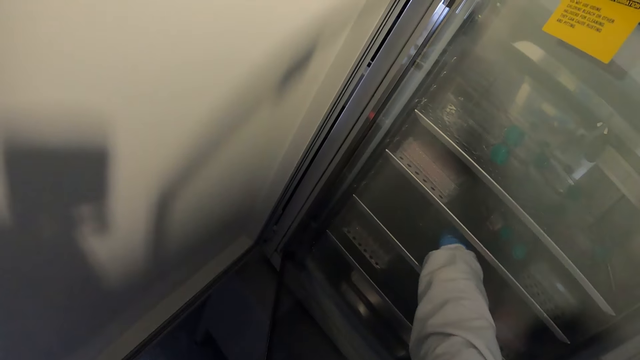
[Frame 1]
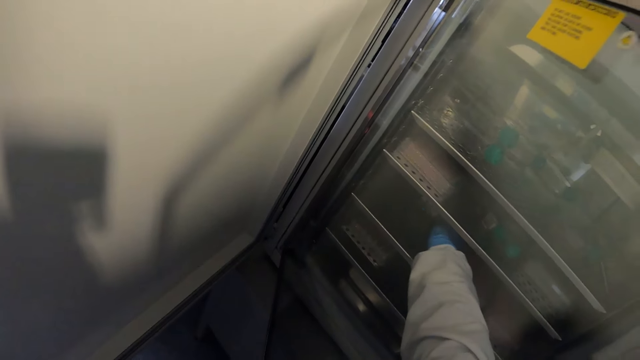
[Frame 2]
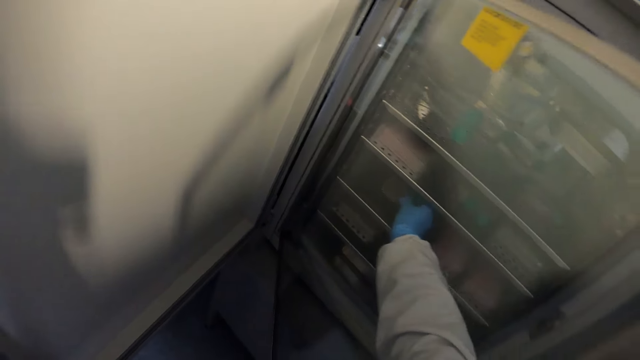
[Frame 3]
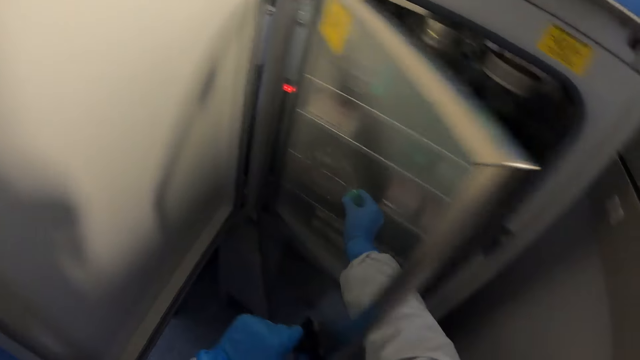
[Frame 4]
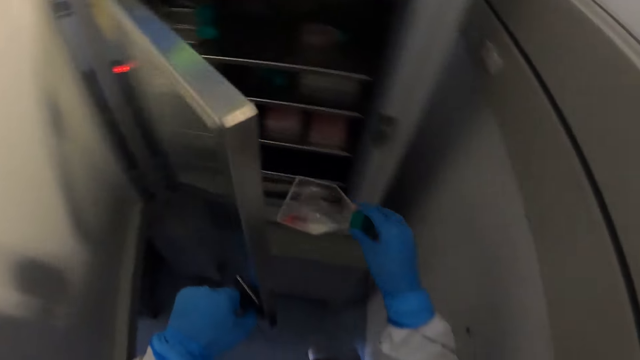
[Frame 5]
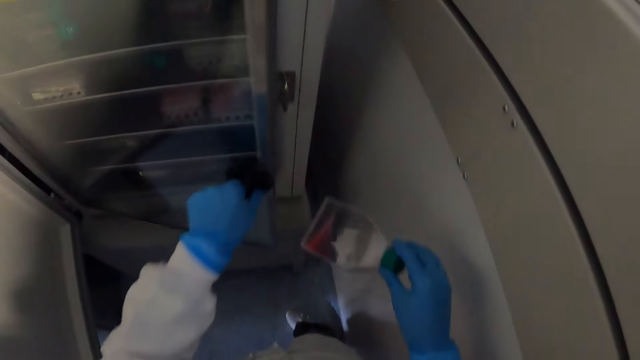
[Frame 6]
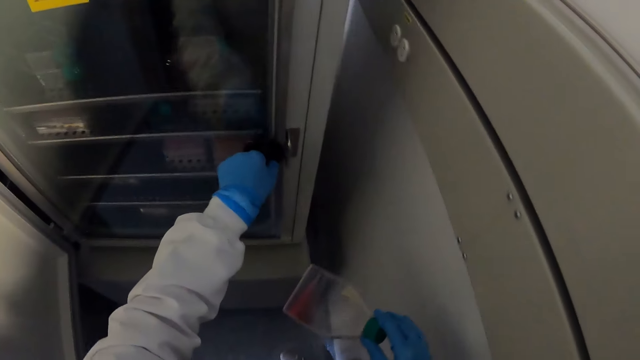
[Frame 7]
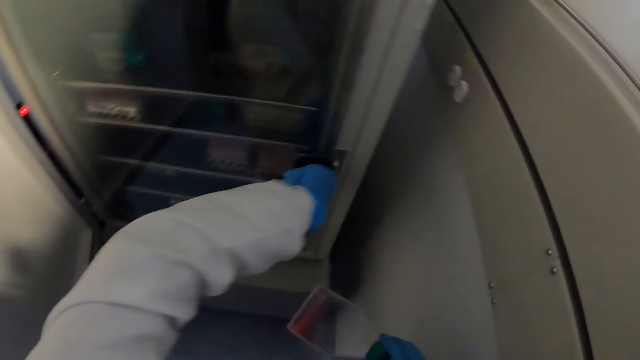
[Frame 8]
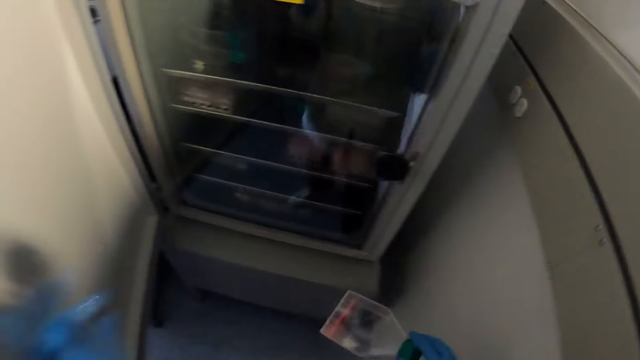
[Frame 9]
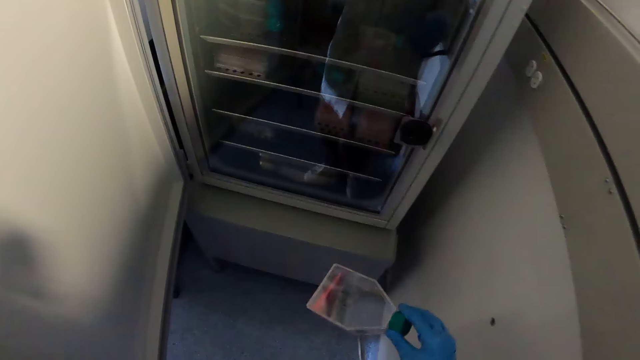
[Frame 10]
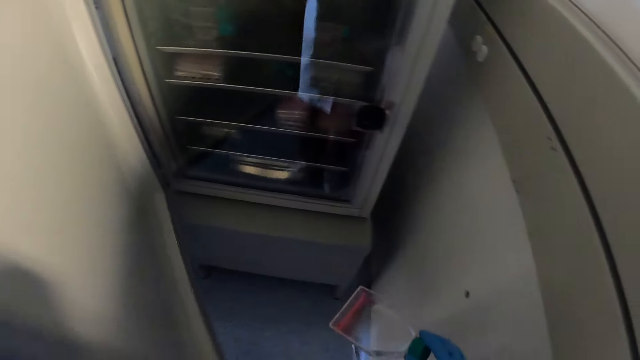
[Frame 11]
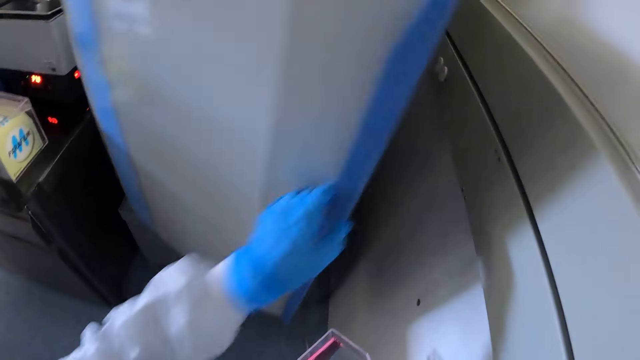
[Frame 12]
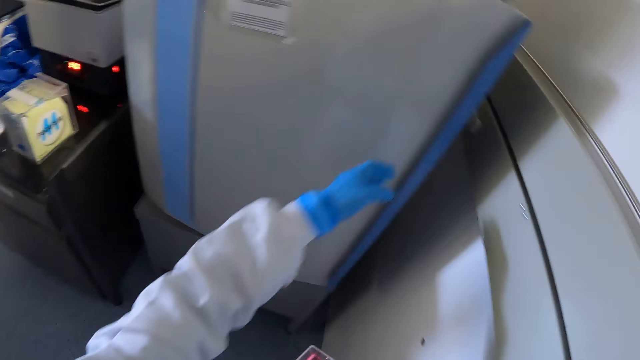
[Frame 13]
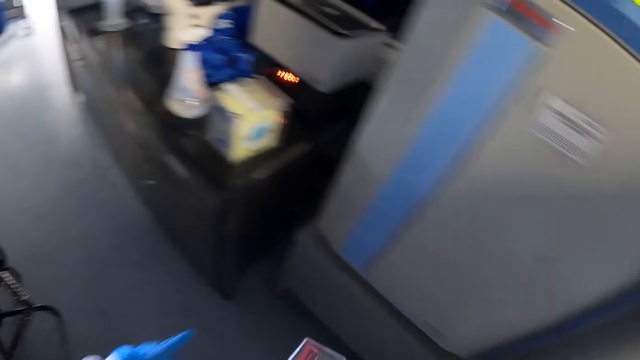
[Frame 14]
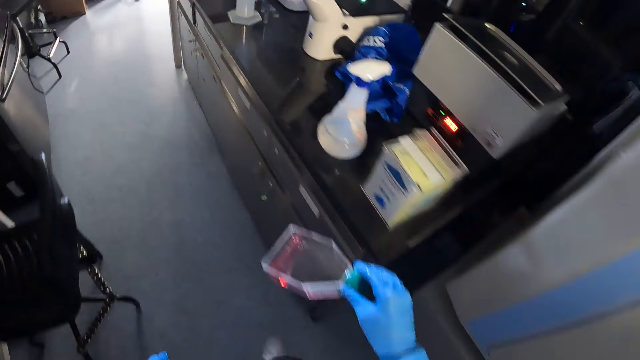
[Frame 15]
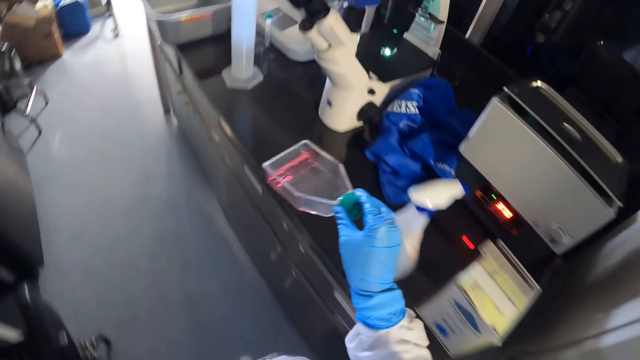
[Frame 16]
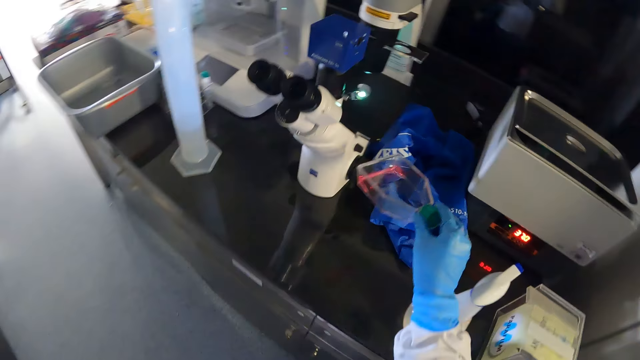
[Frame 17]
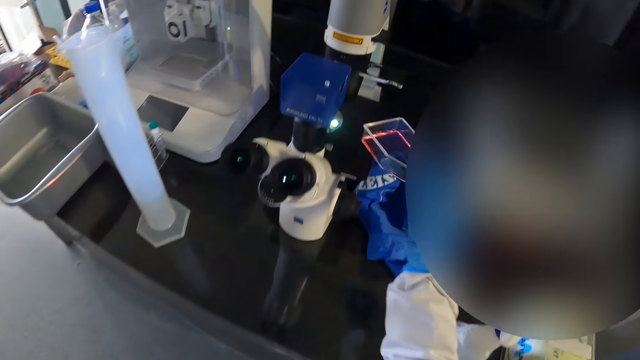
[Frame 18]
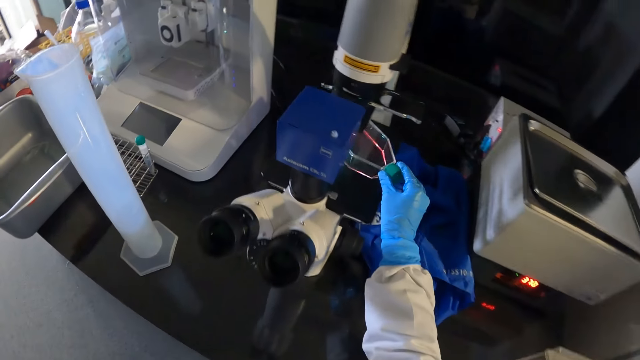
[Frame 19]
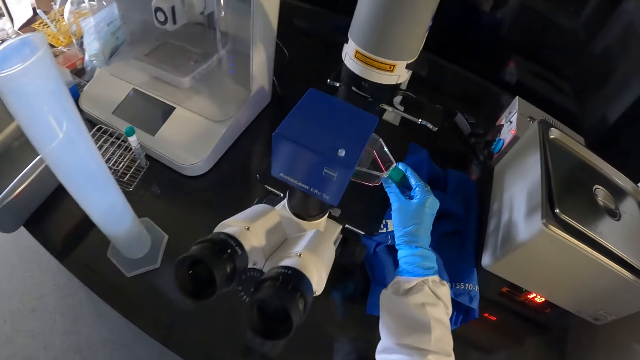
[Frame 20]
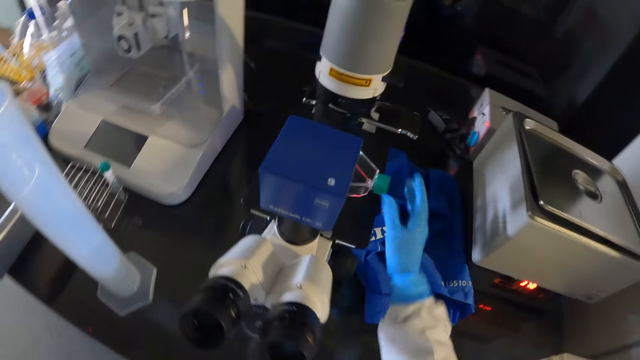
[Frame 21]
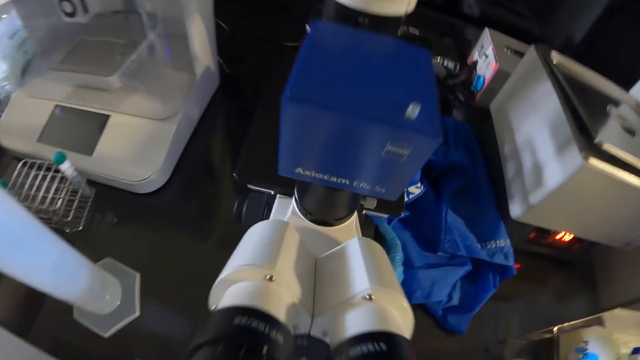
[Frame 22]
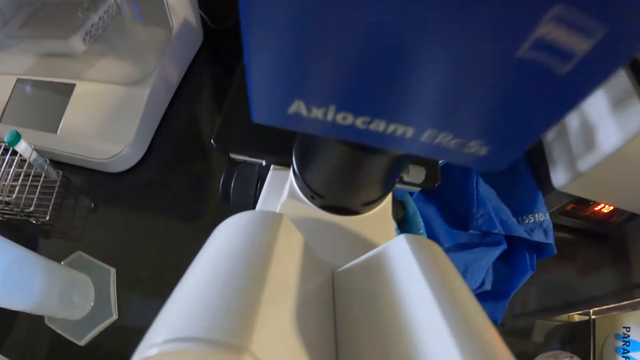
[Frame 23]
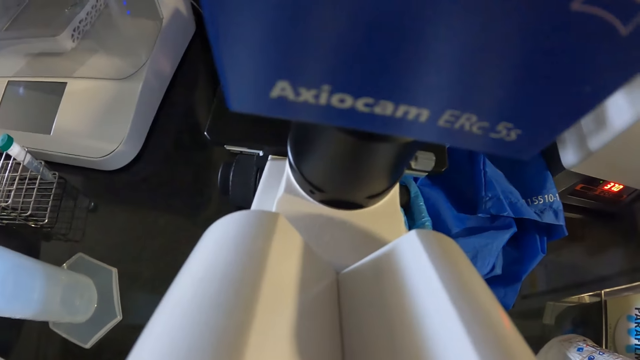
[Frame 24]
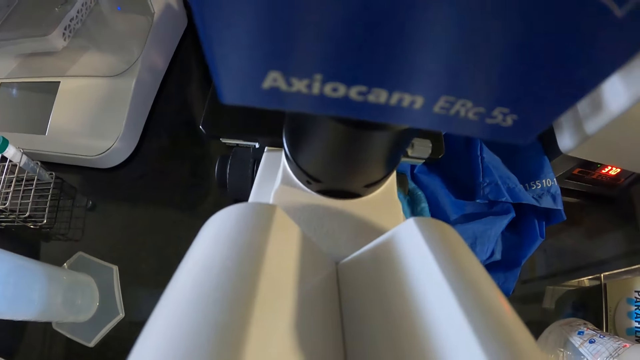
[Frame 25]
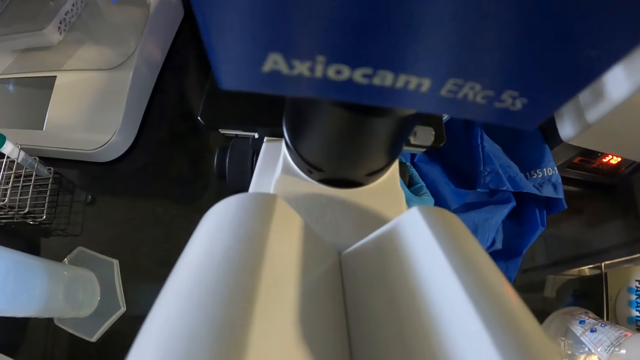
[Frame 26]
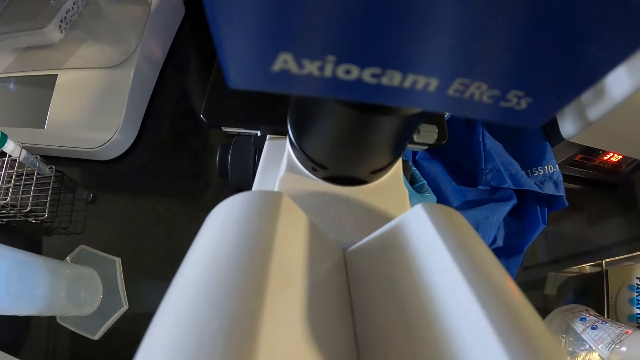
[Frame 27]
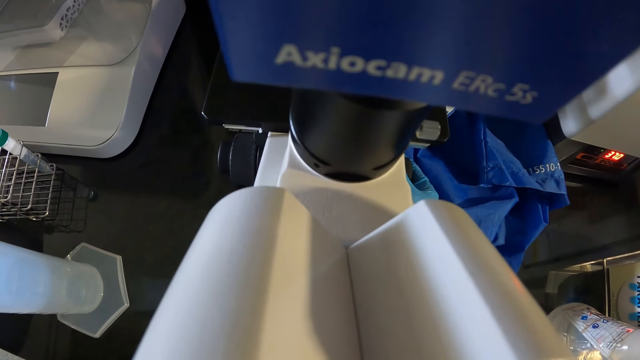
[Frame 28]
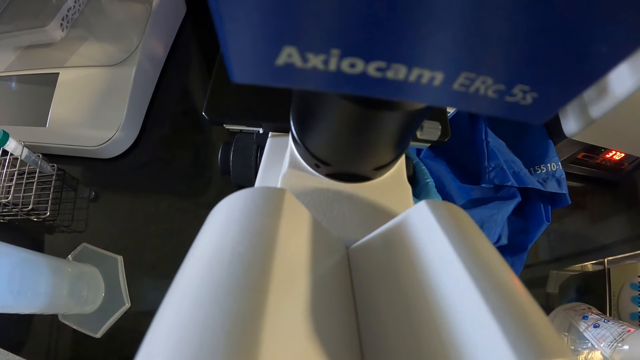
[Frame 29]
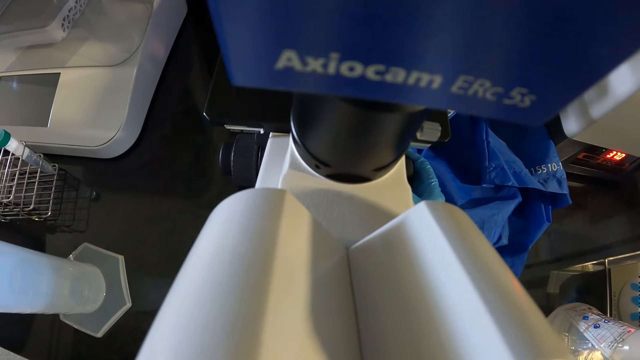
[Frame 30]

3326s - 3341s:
The camera wearer picks up the bottle. He closes the door in the fridge with his left hand. He locks the knob on the door in the fridge with his left hand. He closes the fridge with his left hand. He walks around the room. He places the microscope slide on the stage of the microscope with his right hand. He places his right hand on the knob on the microscope. He places his eyes on the ocular lenses in the microscope on the table. He turns the knob on the microscope with his right hand.

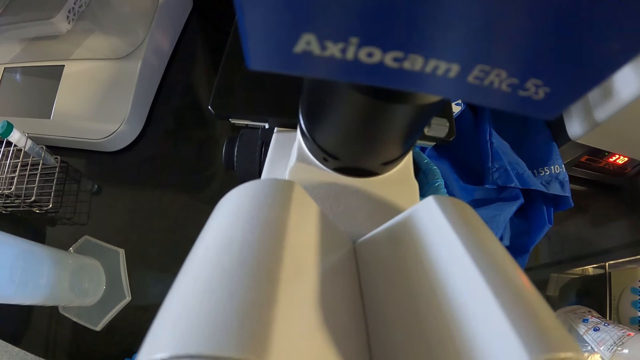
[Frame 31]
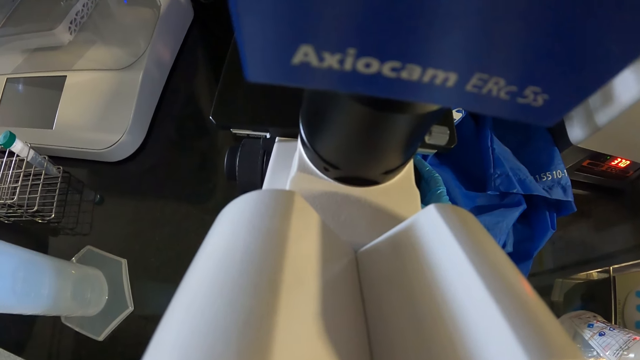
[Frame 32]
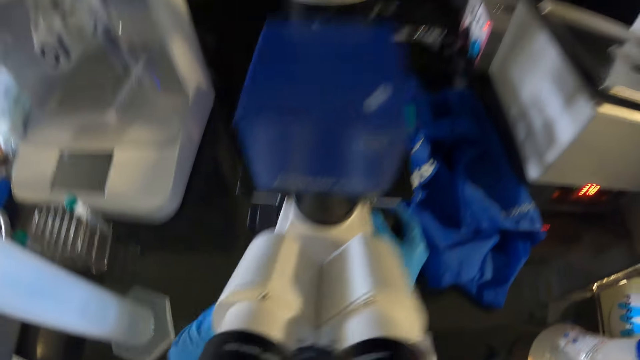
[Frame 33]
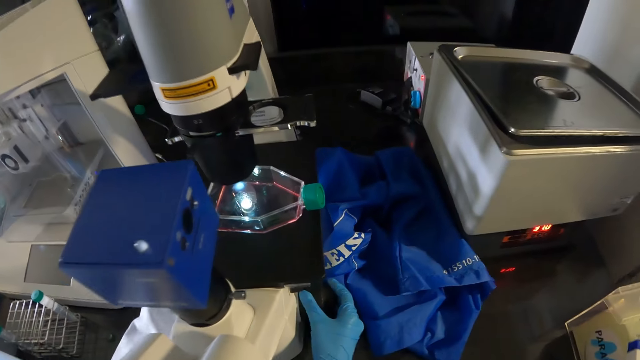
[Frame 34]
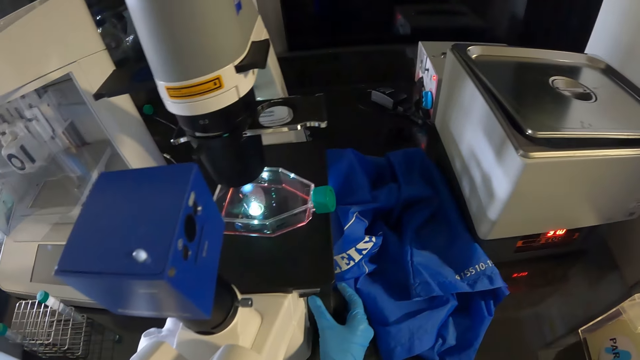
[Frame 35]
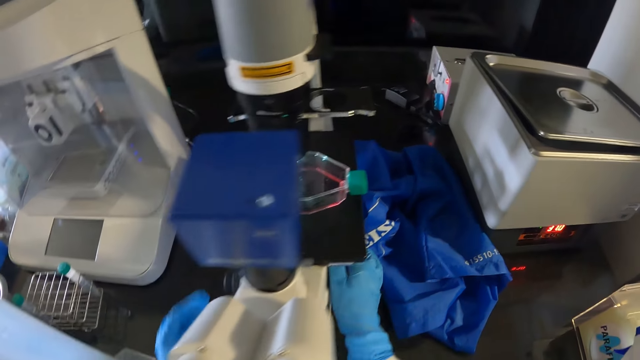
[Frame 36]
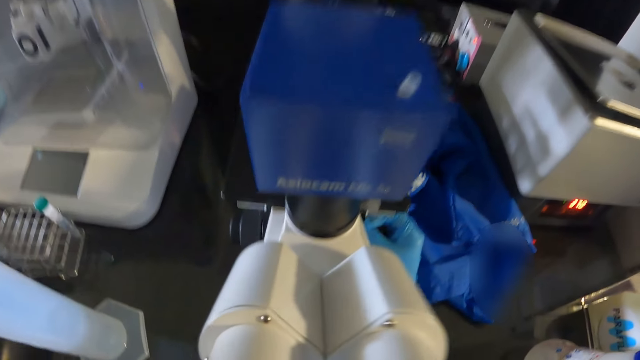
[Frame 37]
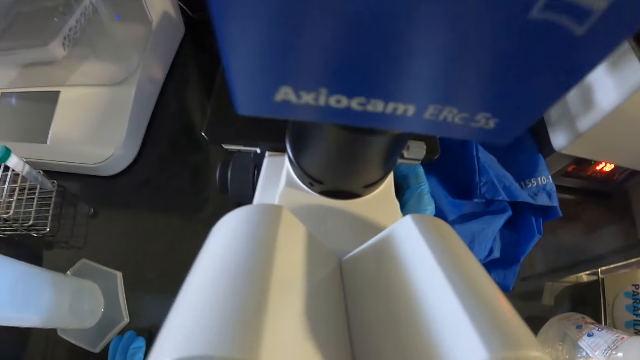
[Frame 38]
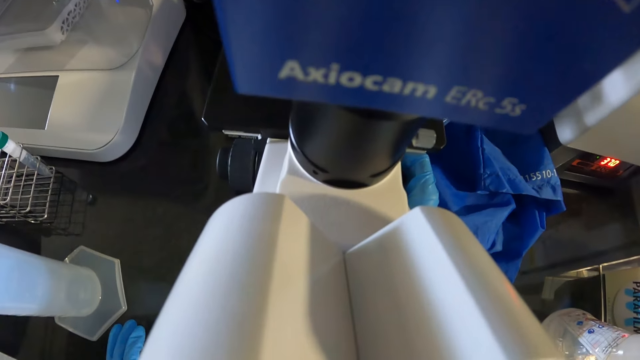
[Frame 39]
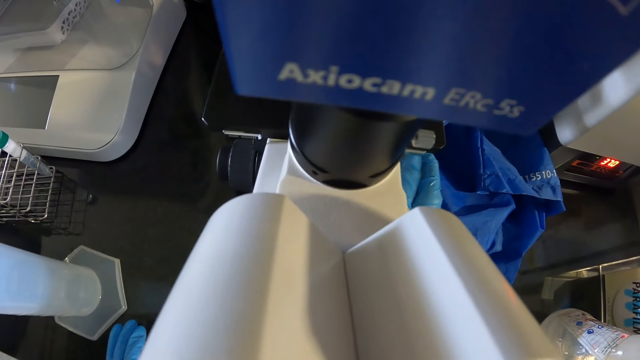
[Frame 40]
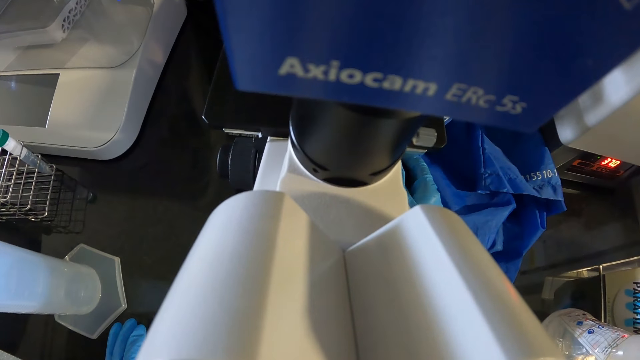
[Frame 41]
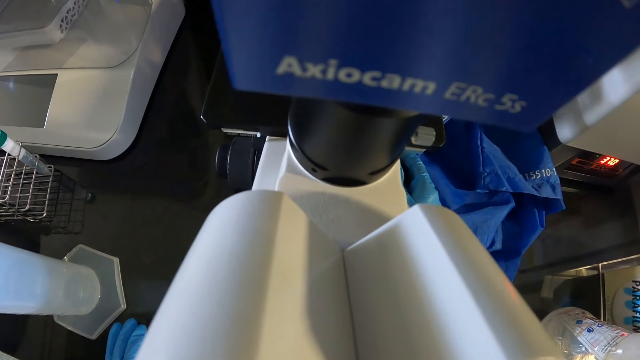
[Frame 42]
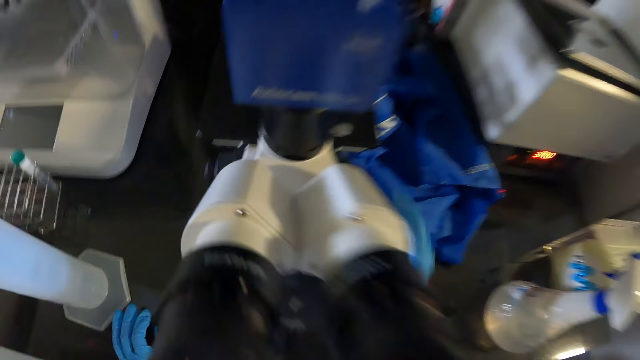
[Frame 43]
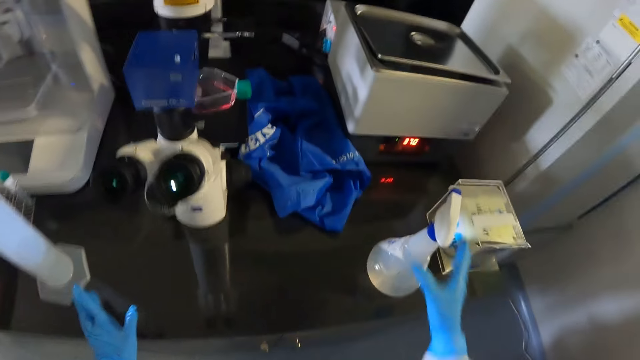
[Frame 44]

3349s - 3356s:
The camera wearer lifts his eyes from the ocular lenses in the microscope on the table. He touches the microscope with his left hand. He turns the knob on the microscope with his right hand. He places his eyes on the ocular lenses in the microscope on the table. He lifts his eyes from the ocular lenses in the microscope on the table.
